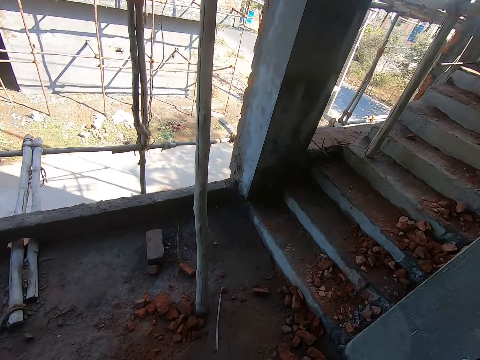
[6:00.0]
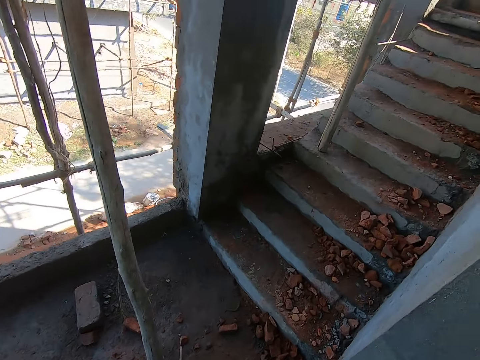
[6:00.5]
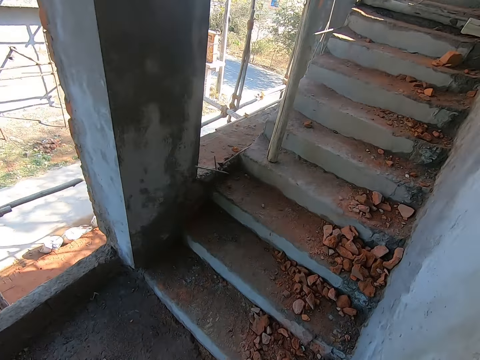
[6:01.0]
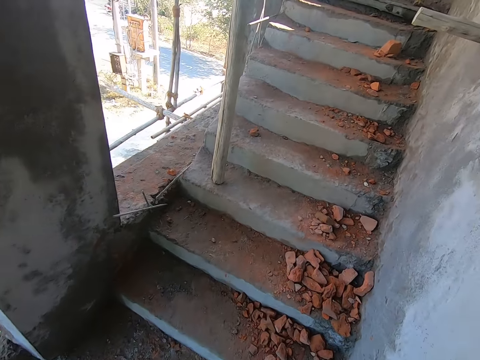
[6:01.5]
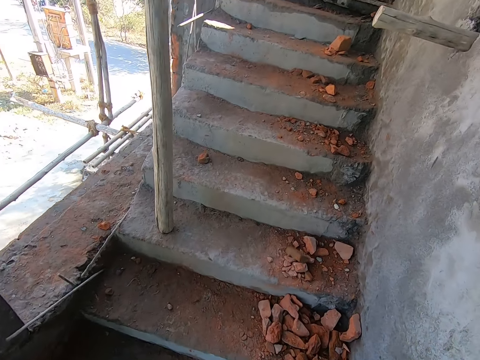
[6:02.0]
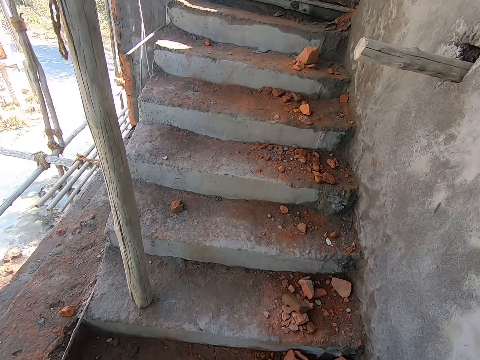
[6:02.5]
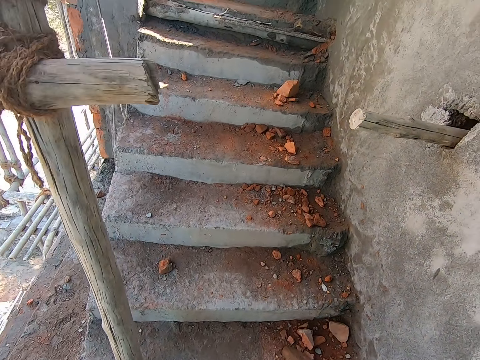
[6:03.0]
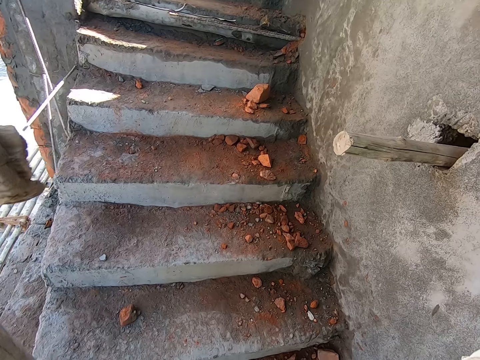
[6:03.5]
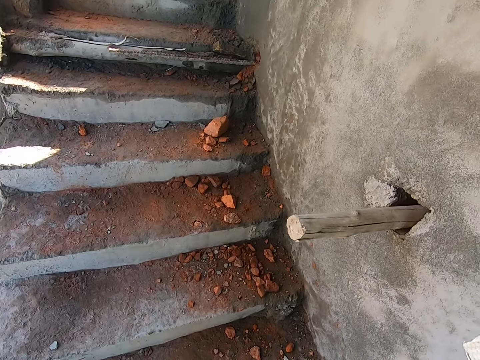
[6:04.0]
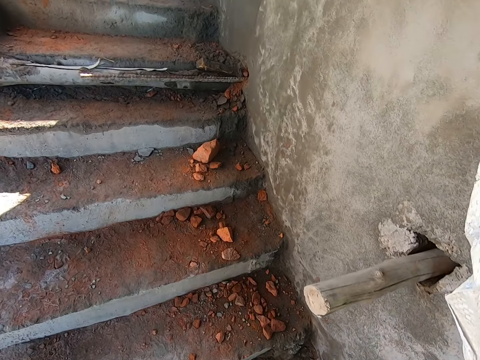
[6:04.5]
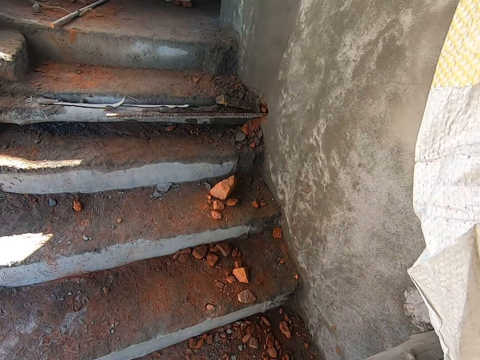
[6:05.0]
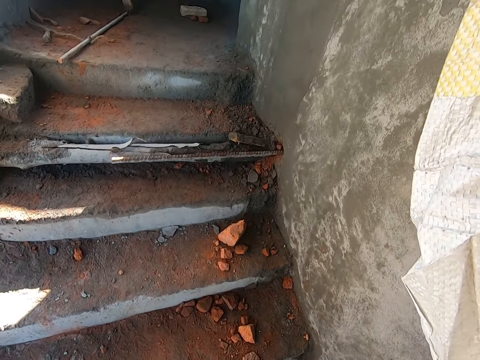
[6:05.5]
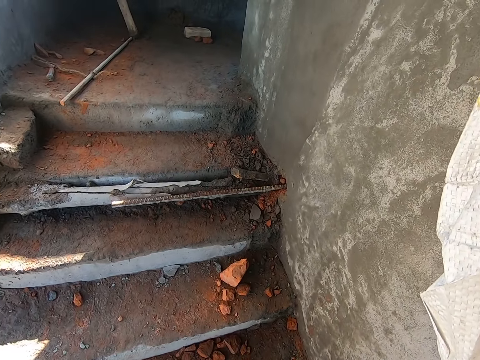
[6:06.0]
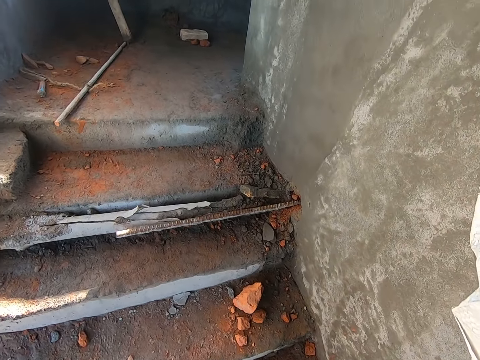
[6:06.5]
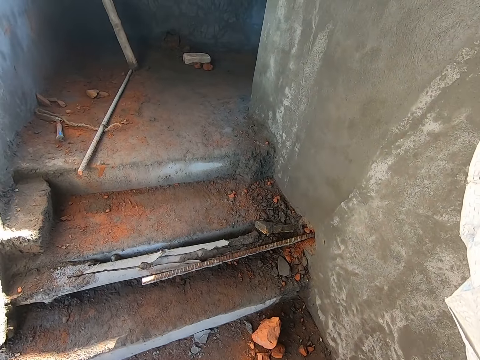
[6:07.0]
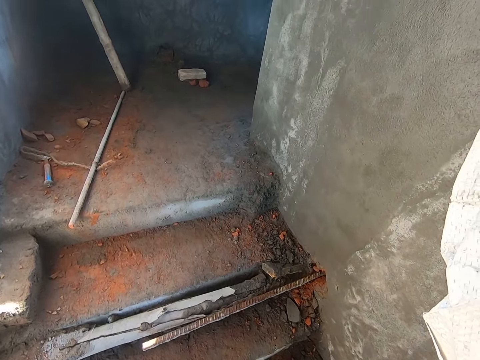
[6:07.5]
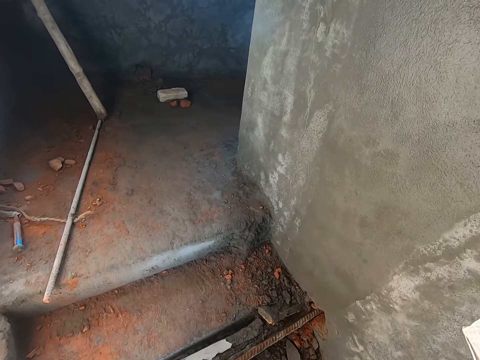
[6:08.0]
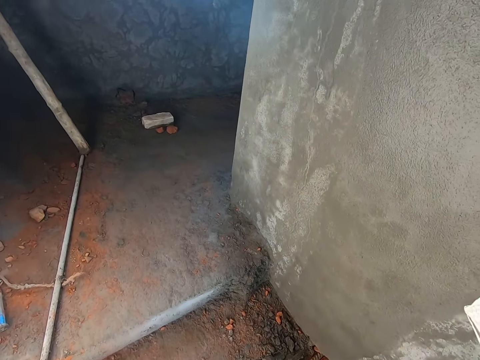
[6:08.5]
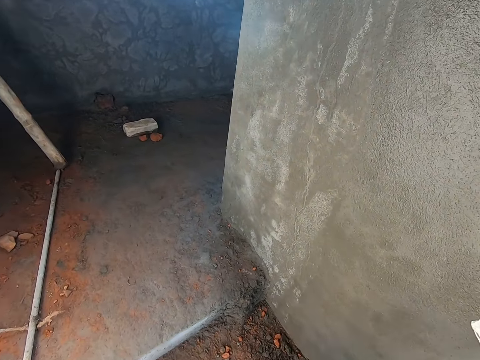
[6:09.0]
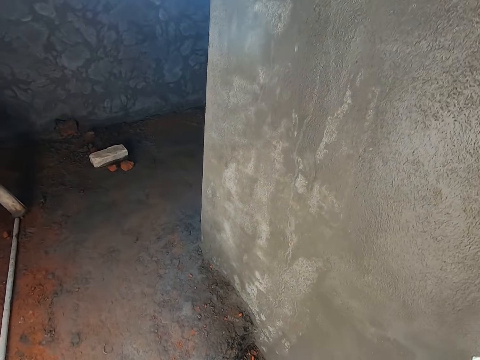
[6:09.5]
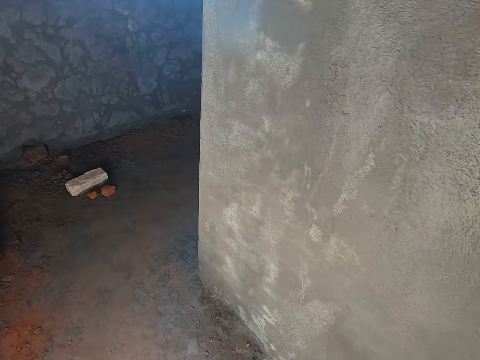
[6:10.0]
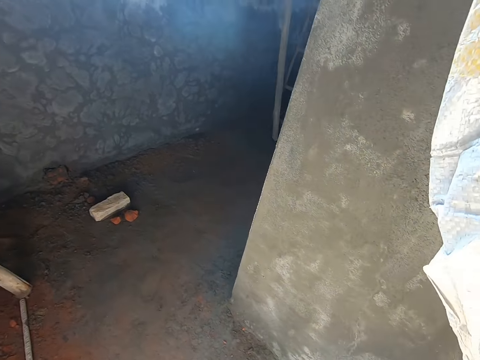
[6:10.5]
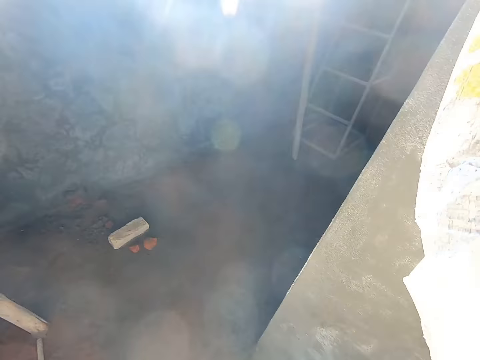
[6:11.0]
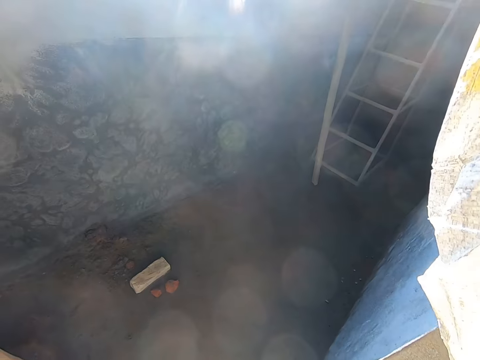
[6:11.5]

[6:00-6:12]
The camera wearer climbs up the stairs.

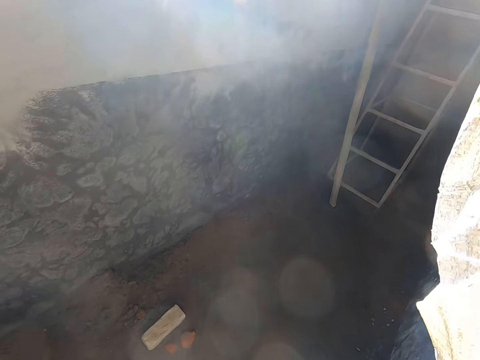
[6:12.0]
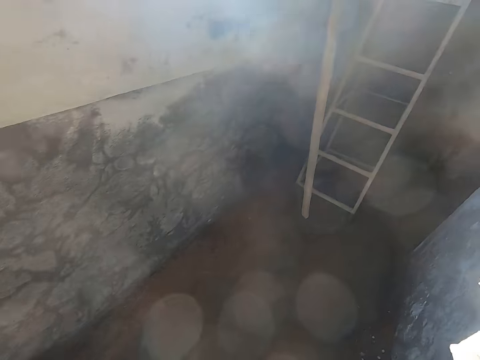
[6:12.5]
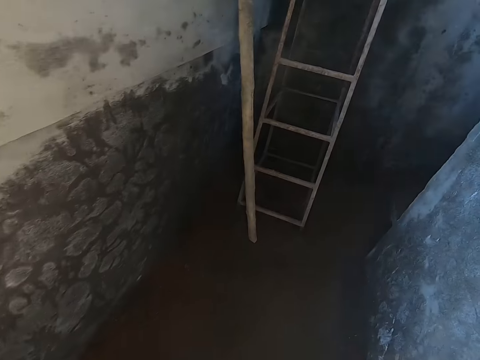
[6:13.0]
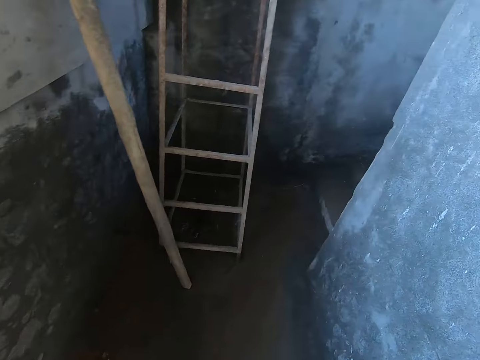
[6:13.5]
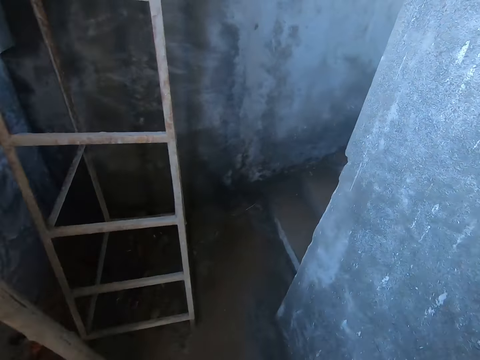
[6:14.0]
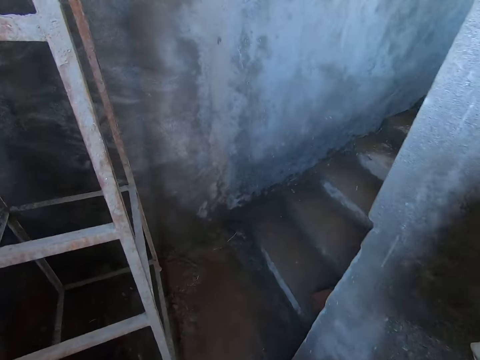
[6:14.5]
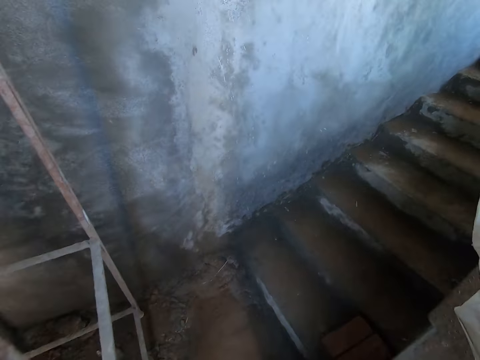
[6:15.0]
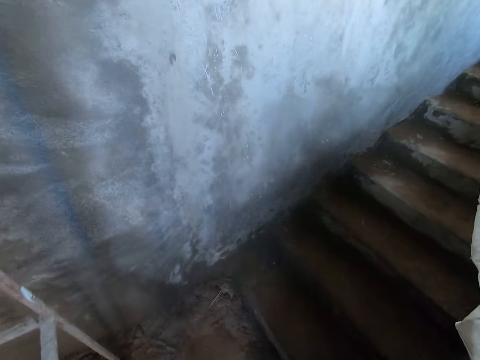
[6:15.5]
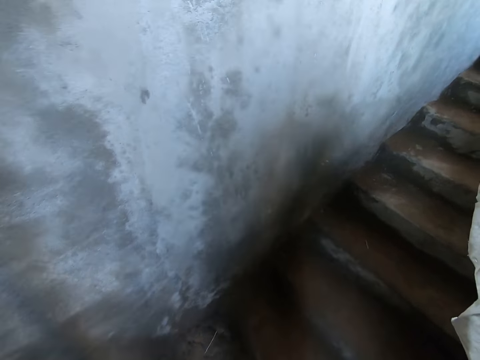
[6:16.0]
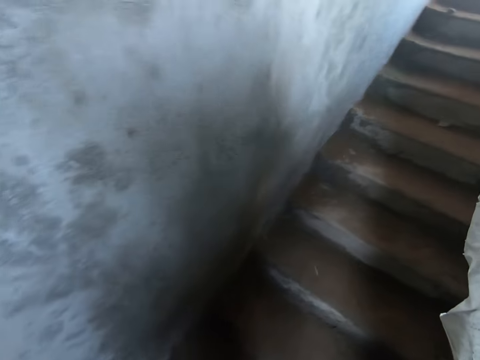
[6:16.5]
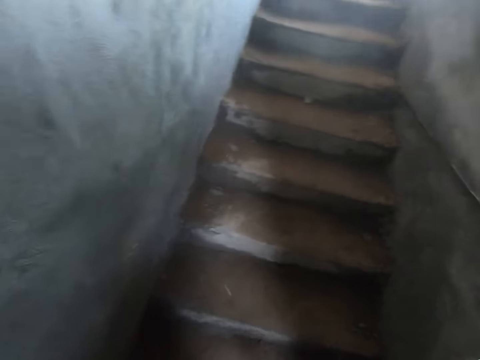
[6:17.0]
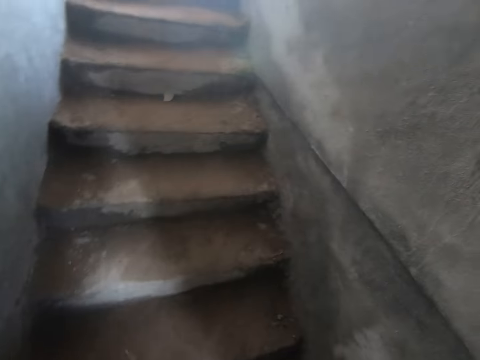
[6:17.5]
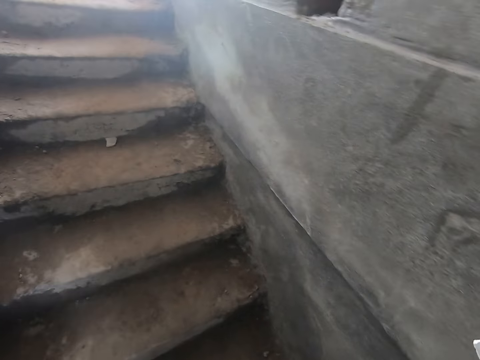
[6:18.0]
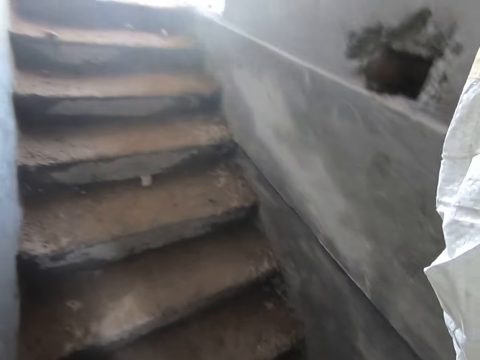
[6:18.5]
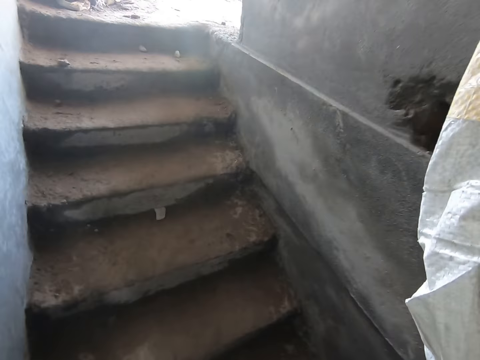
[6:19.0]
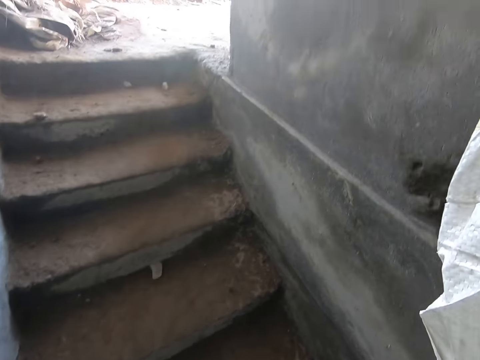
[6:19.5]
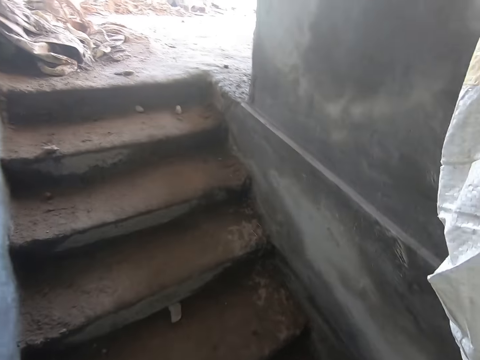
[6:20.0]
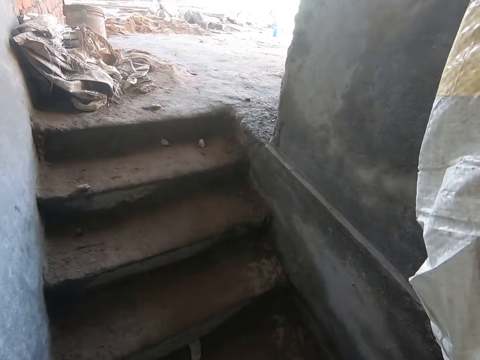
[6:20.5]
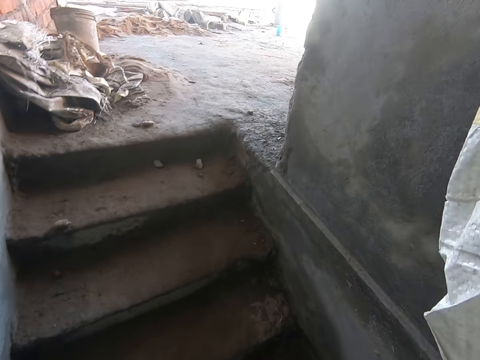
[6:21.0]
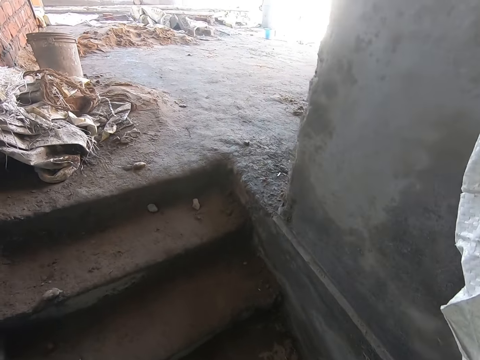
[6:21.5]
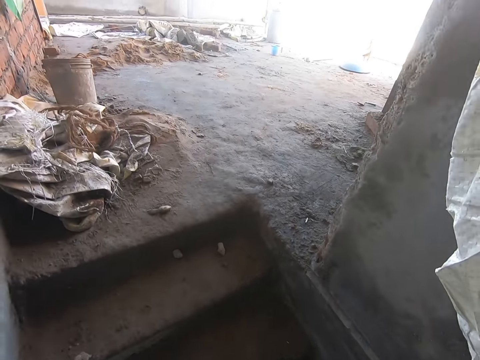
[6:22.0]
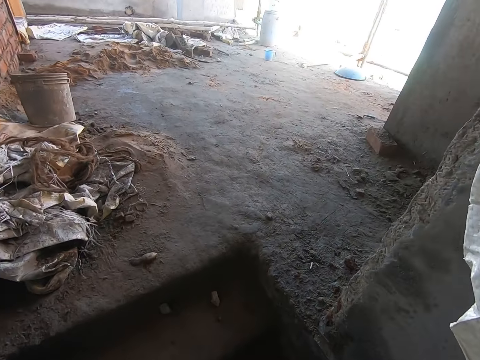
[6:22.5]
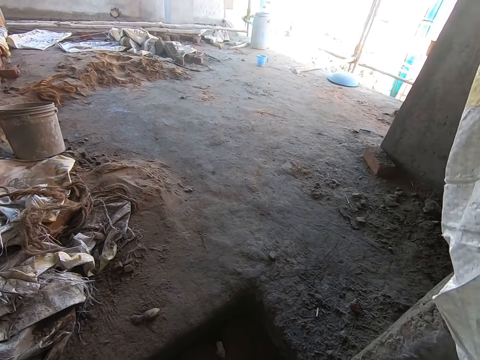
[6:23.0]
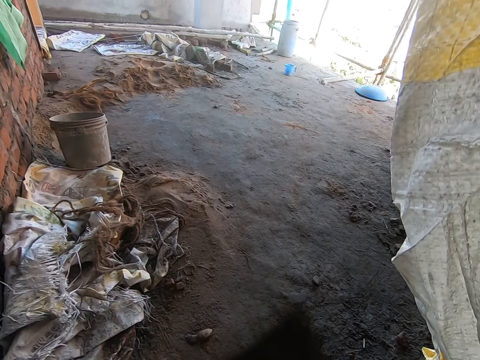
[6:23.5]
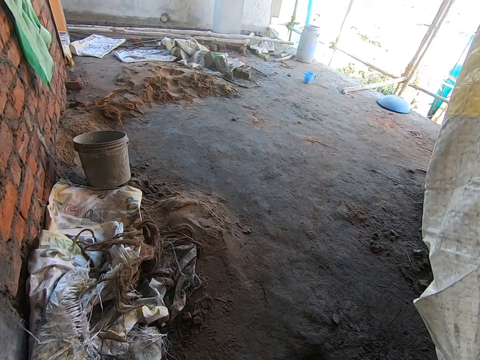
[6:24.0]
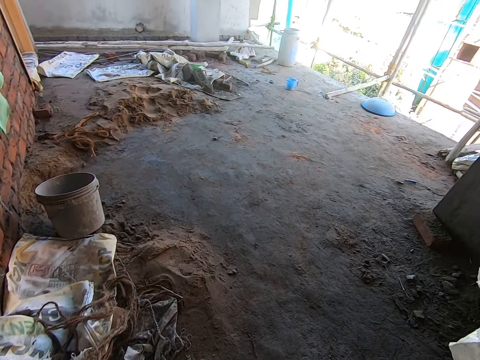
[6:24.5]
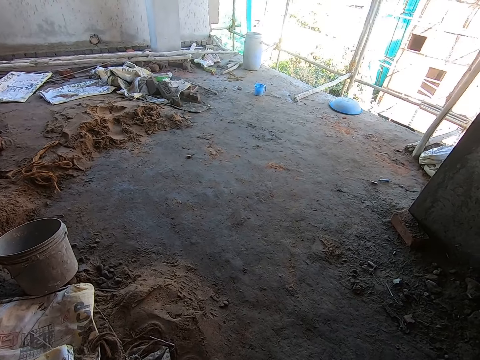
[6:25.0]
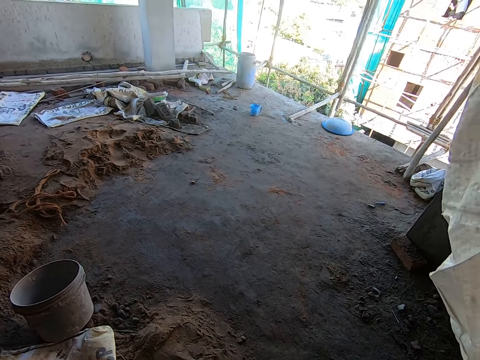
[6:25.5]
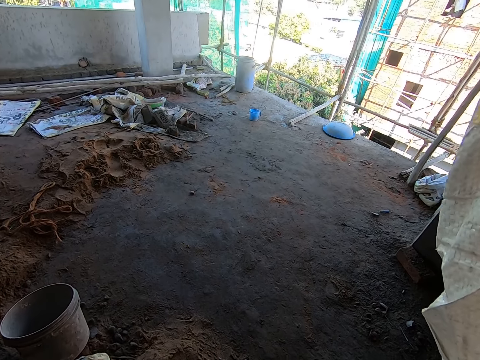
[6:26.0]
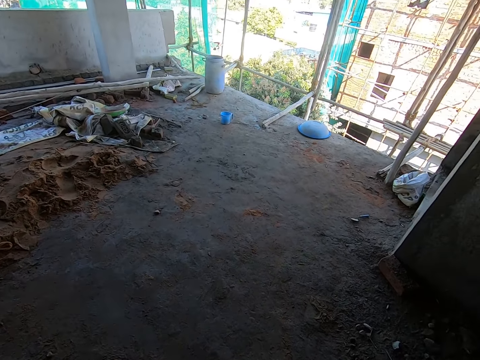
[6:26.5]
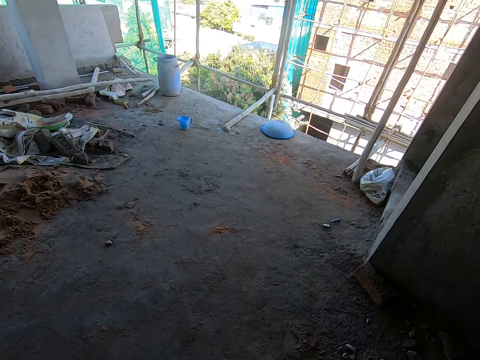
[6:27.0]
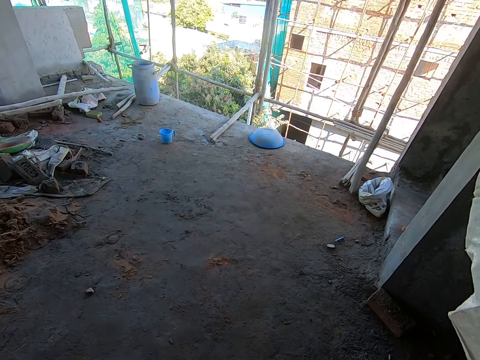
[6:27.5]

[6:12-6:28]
The camera wearer walks in a corridor. They climb up the stairs.
